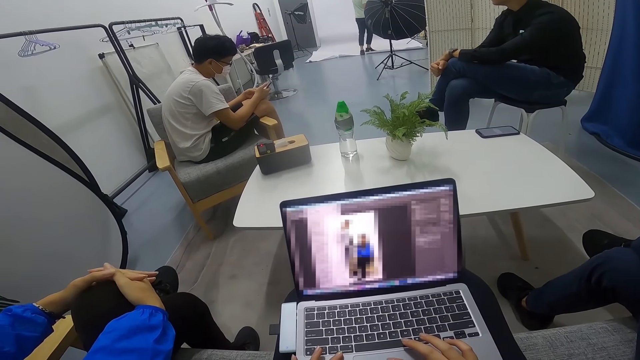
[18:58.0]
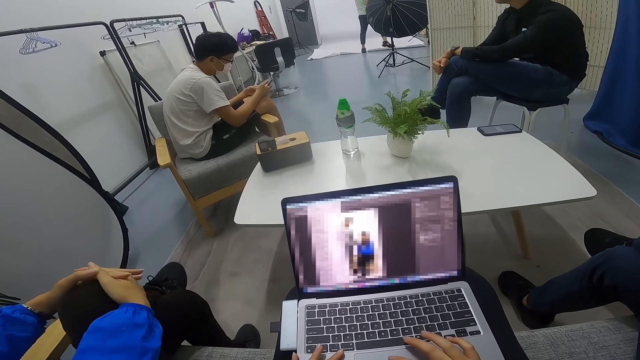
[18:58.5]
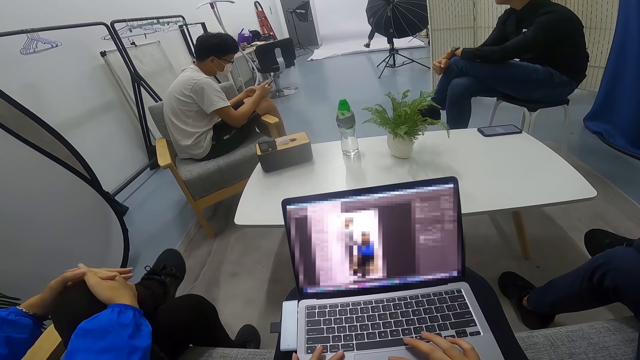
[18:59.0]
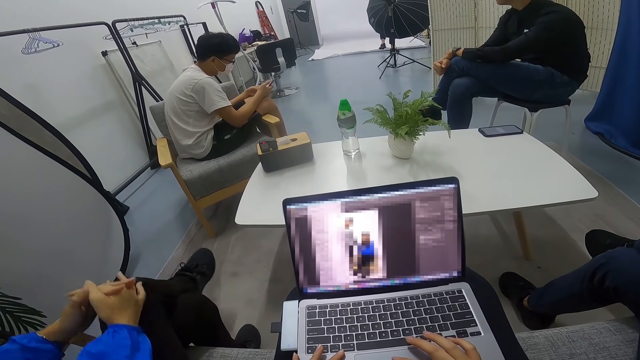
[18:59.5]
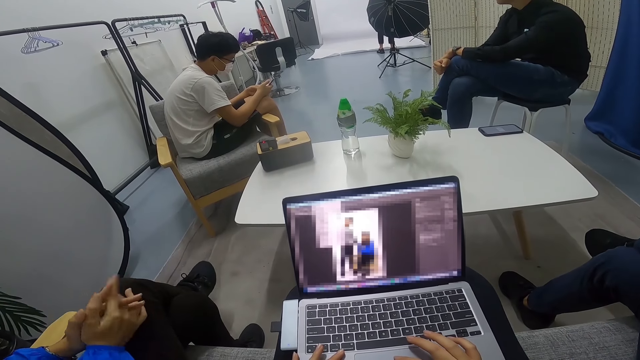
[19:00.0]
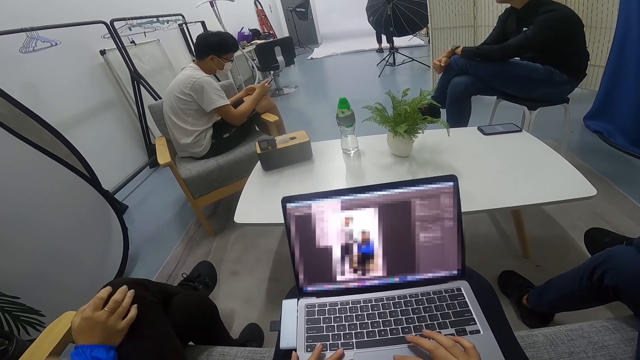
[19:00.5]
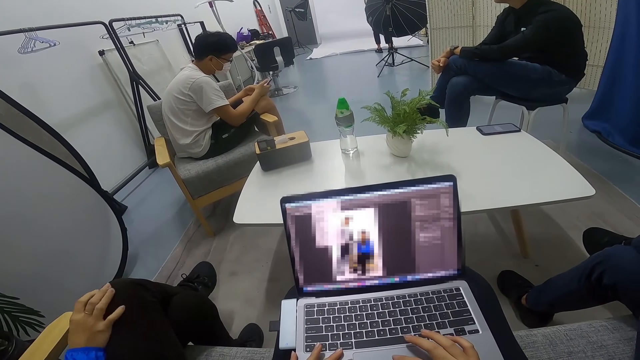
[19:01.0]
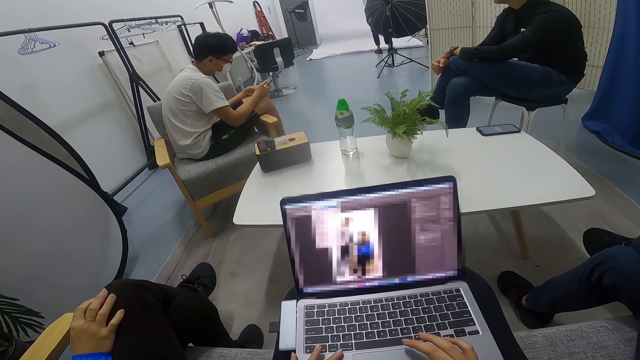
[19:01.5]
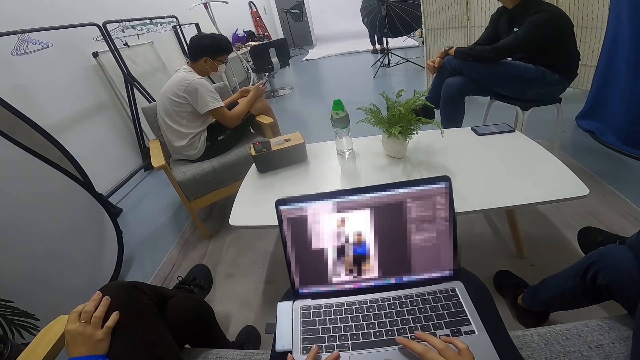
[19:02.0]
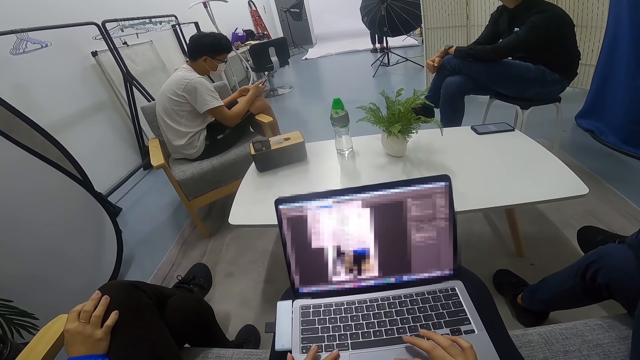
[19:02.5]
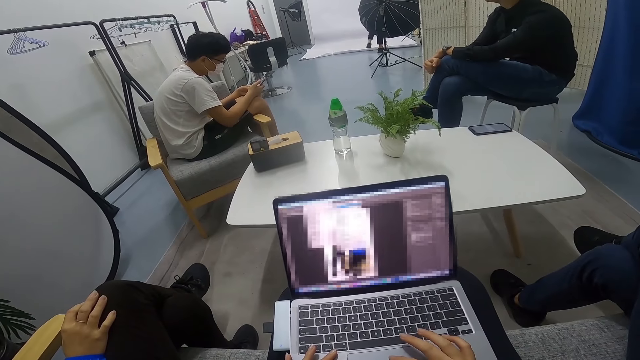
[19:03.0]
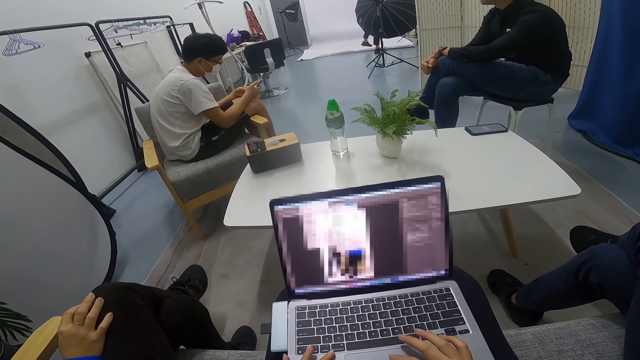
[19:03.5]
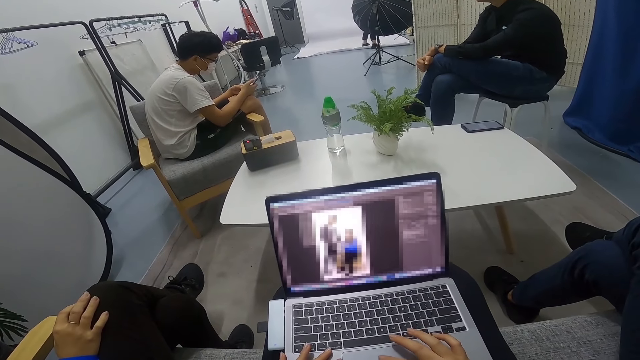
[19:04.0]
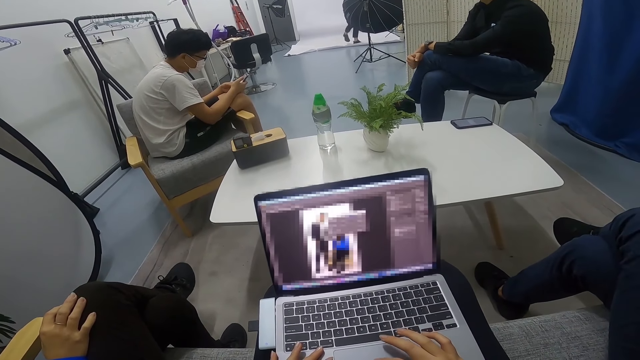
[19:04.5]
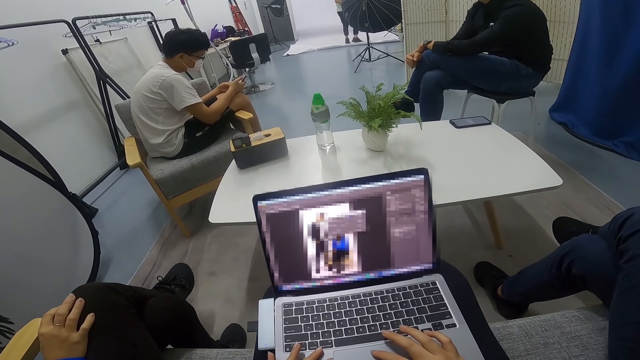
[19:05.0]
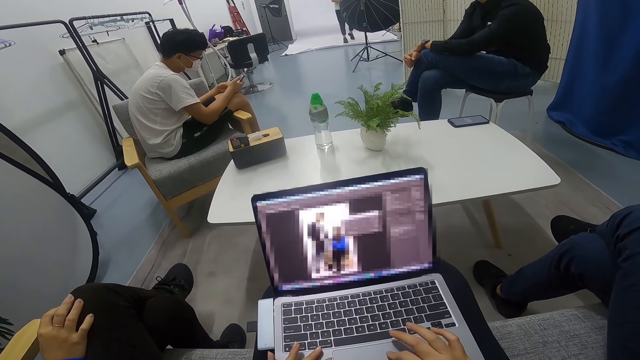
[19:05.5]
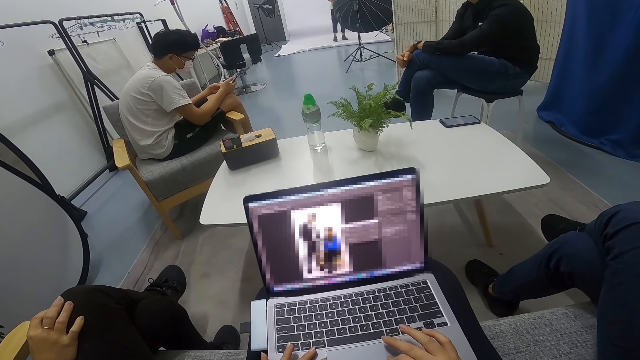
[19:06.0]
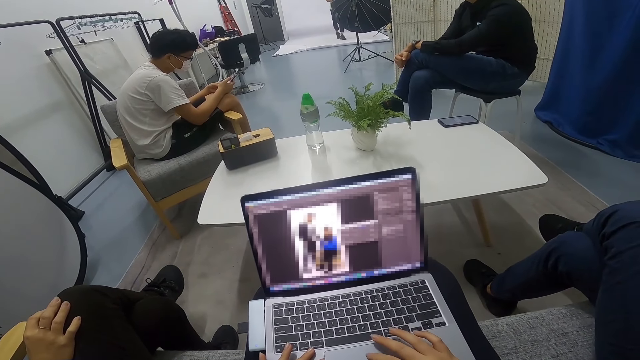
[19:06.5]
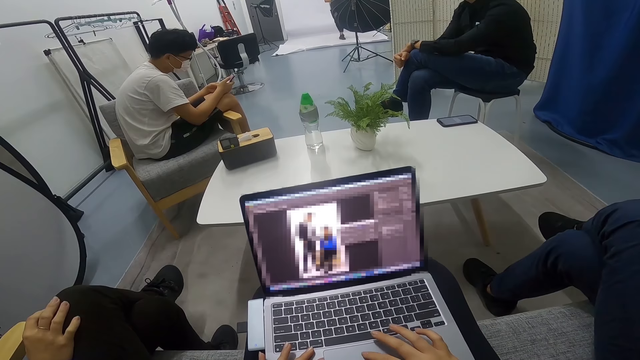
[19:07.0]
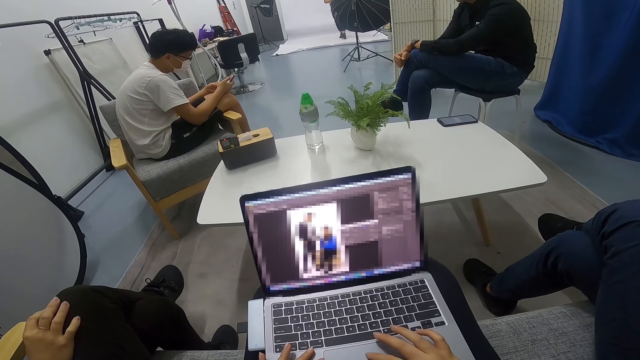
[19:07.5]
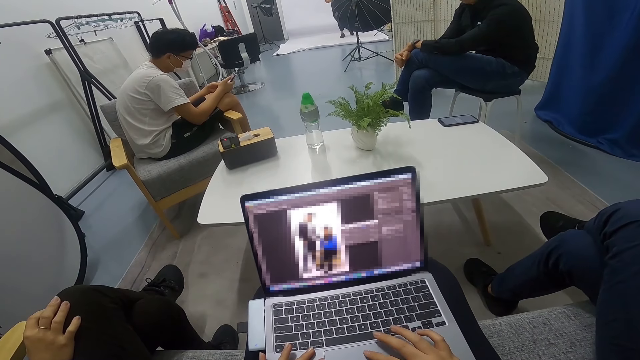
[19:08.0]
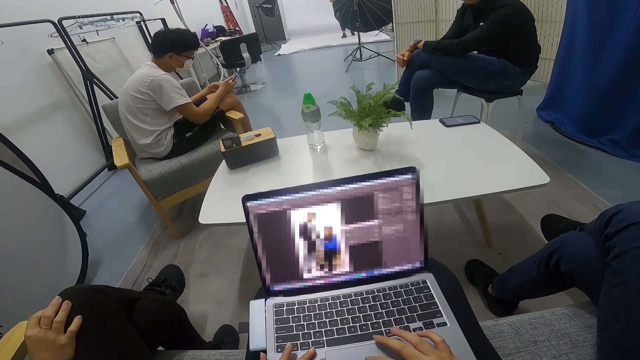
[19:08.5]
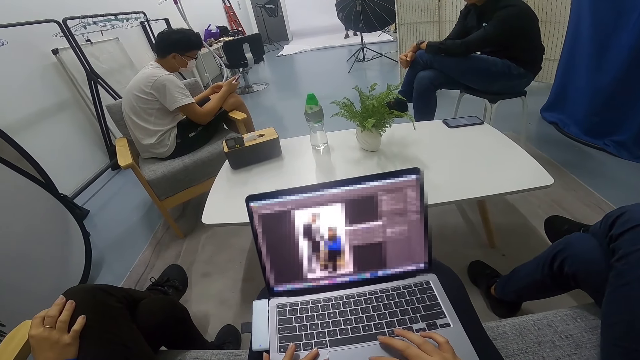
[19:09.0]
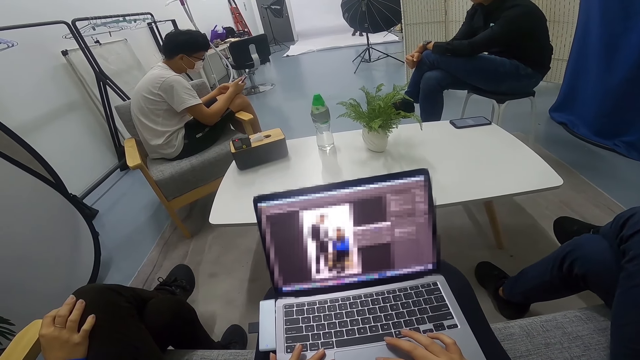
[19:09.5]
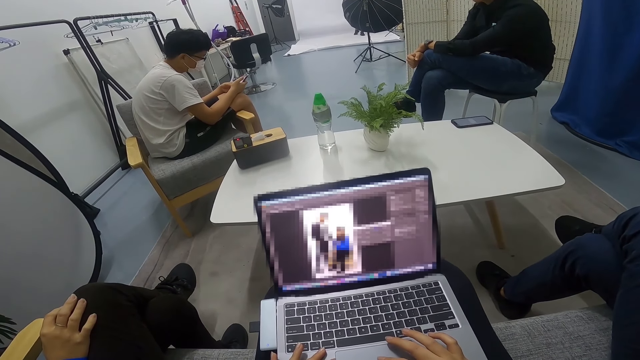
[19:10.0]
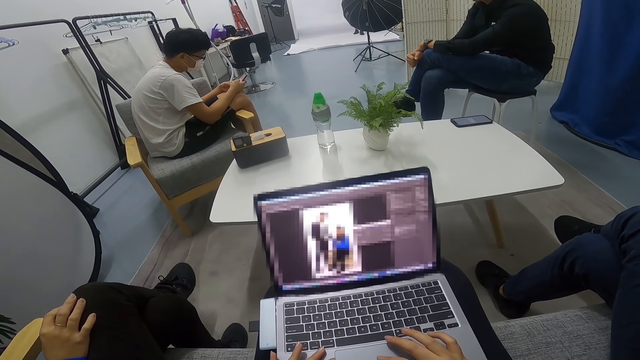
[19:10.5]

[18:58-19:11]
A woman moves a hand. A man moves around.

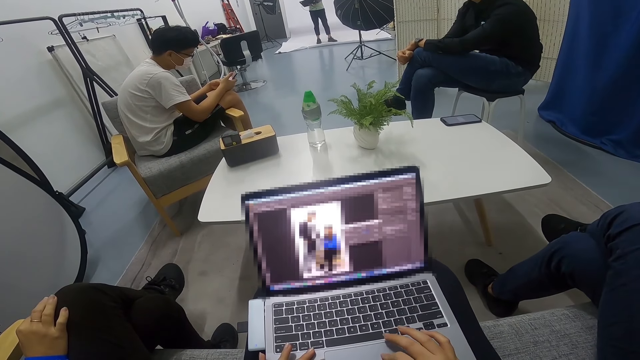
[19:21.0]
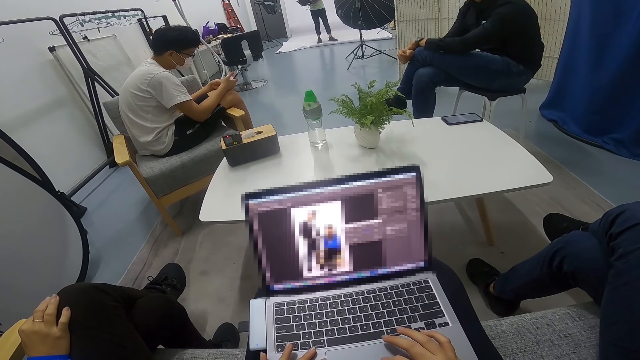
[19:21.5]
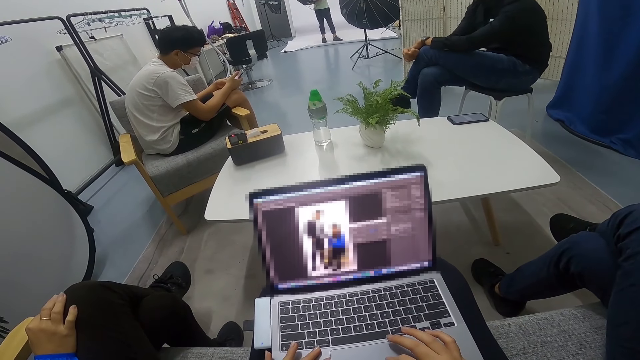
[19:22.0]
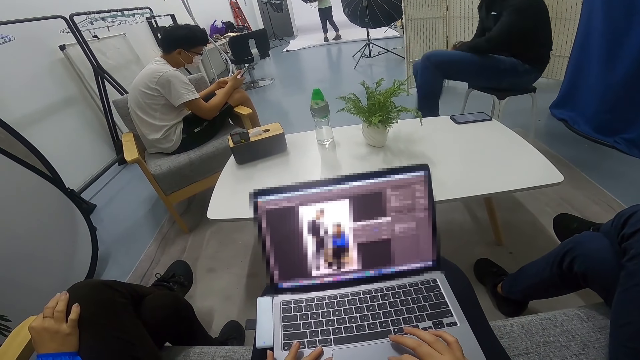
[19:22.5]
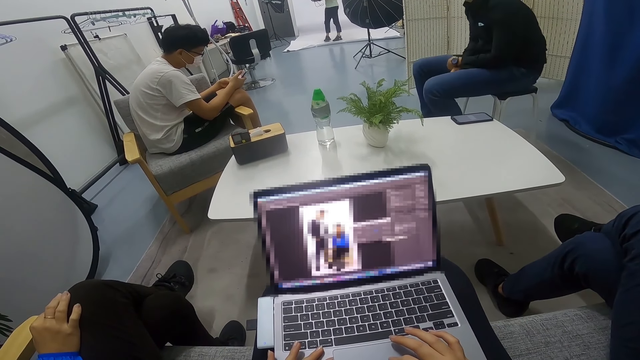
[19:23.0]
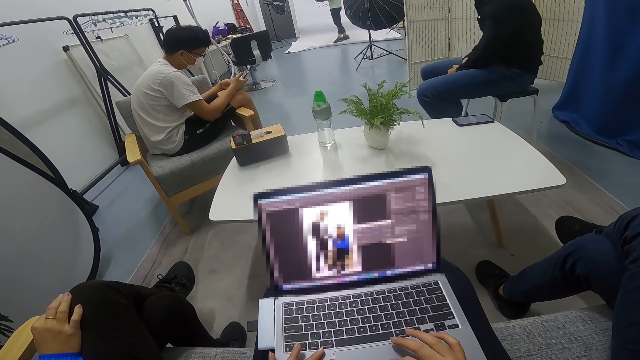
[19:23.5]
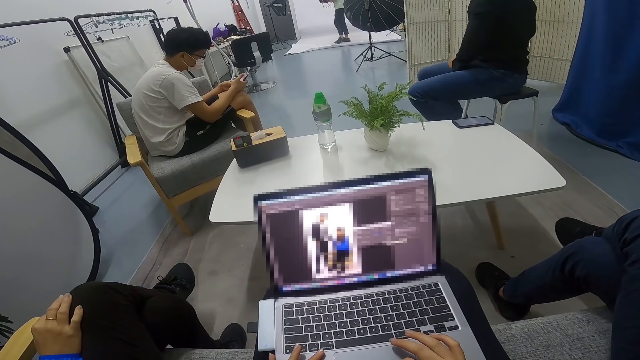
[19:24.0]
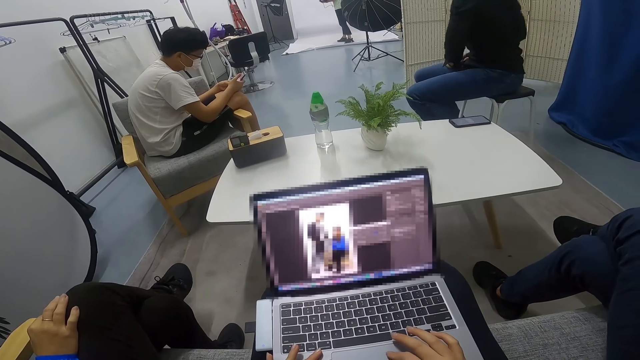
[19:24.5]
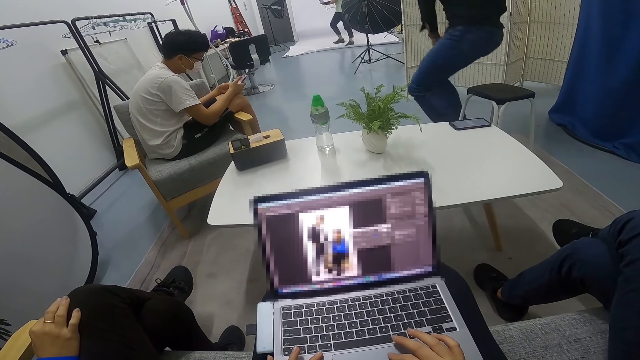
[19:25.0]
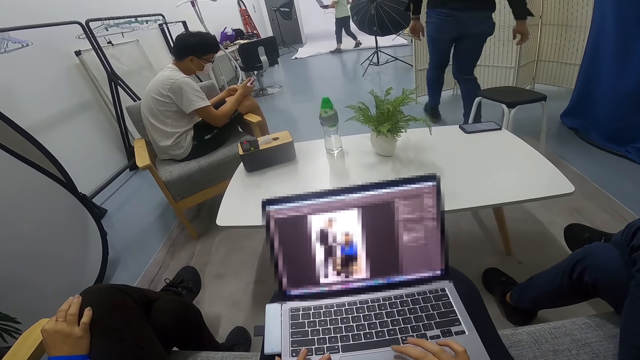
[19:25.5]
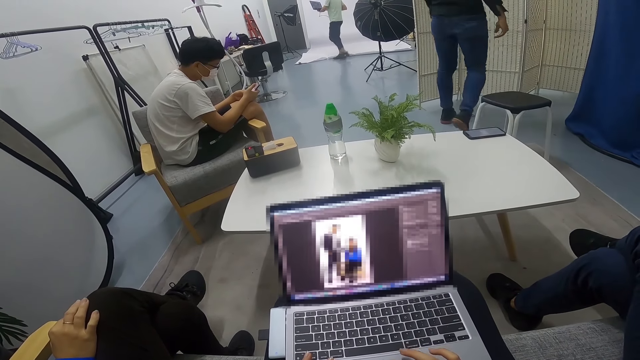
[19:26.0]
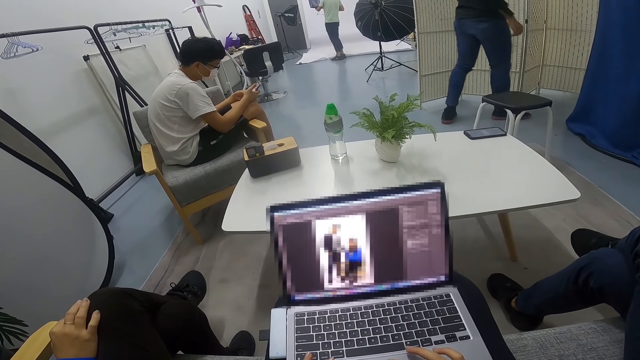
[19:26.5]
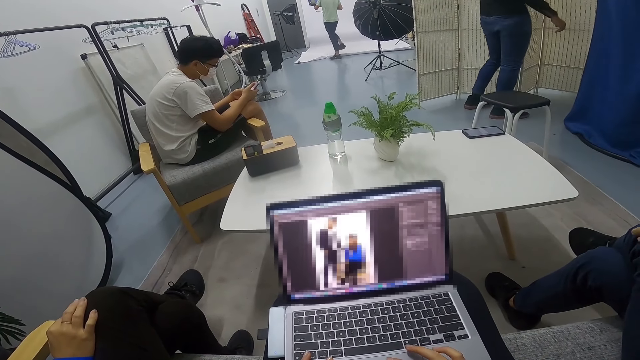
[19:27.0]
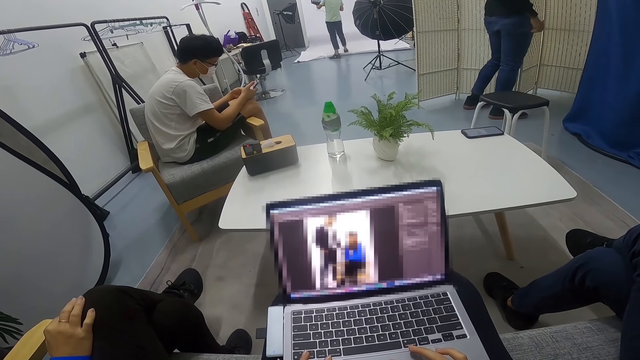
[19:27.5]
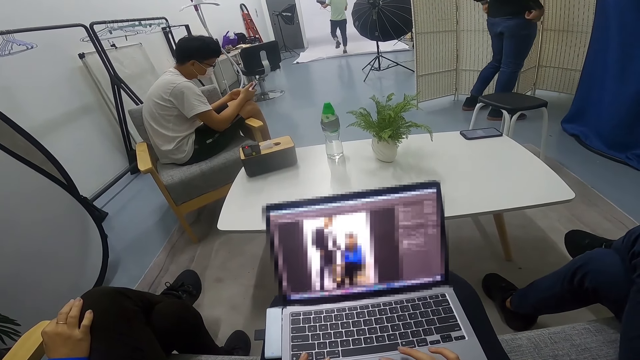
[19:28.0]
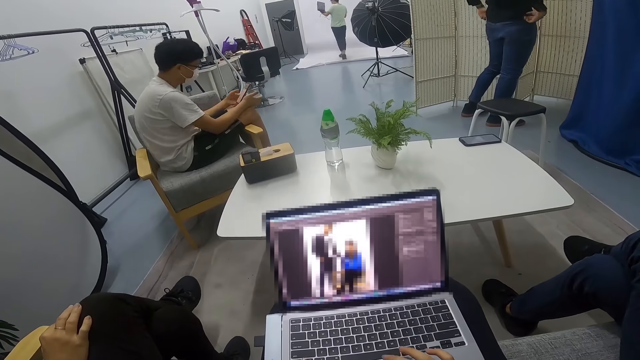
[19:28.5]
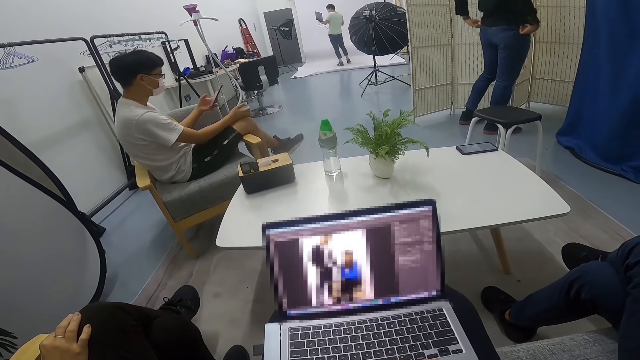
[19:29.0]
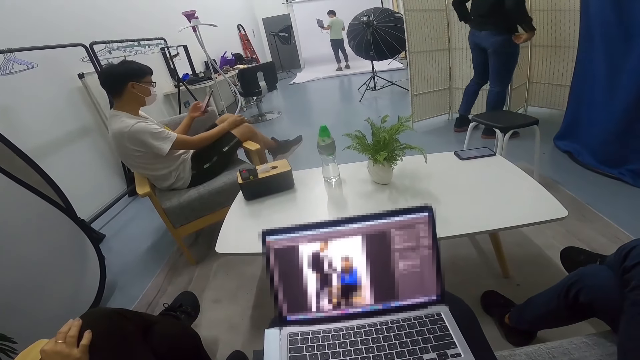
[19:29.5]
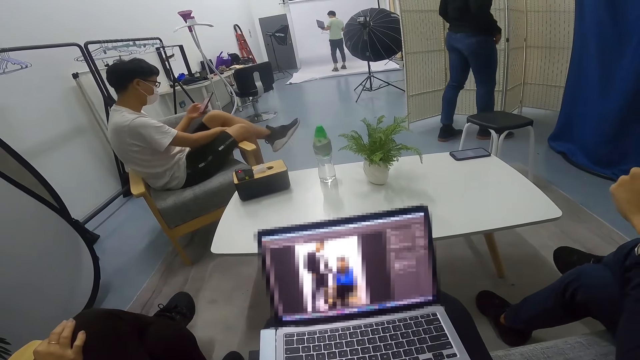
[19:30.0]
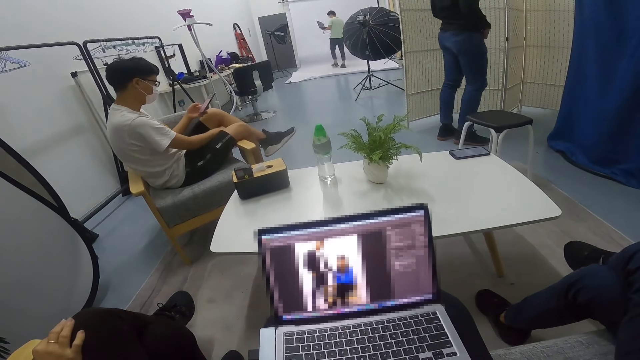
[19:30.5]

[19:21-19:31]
A man puts down his leg. Another man converses with the camera wearer. A third man walks to a mirror in the room. The first man stands up. The third man stands in front of the mirror. A fourth man changes his posture on the seat.
